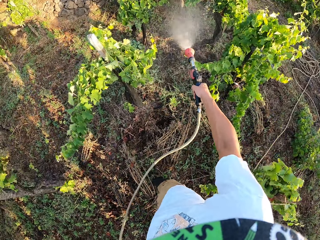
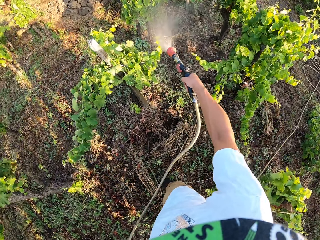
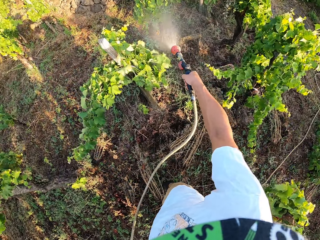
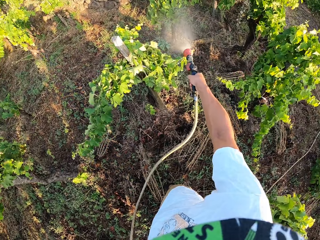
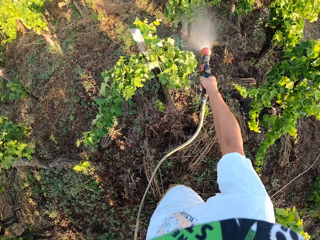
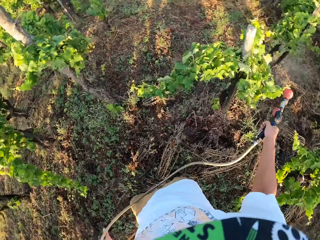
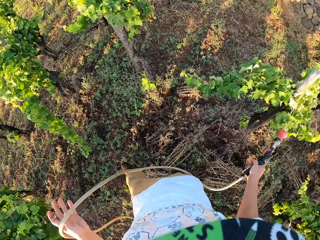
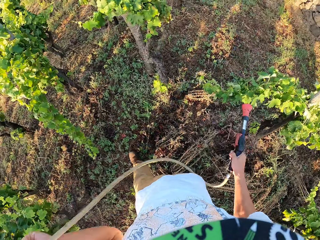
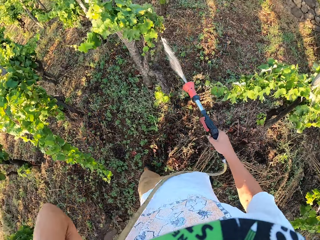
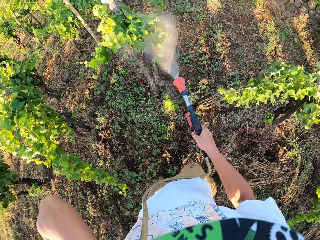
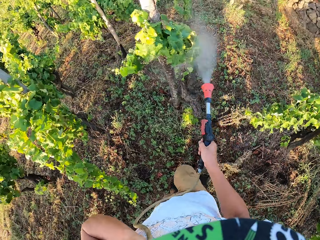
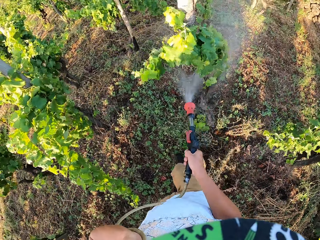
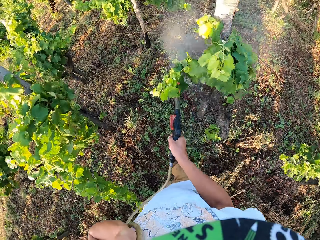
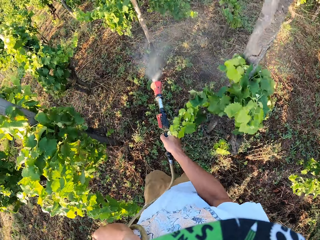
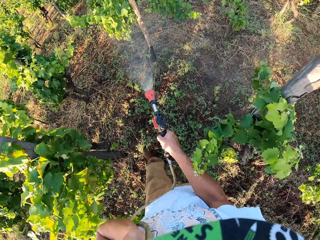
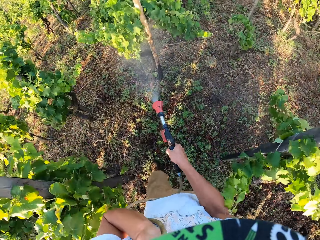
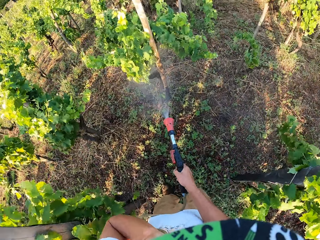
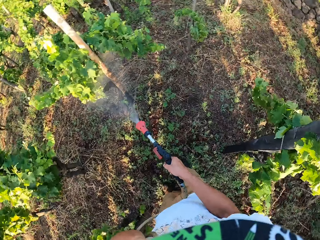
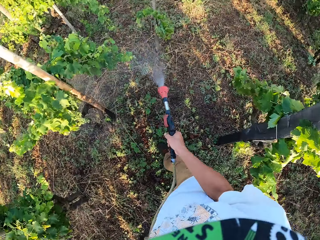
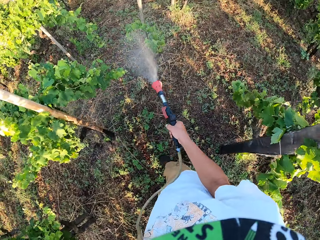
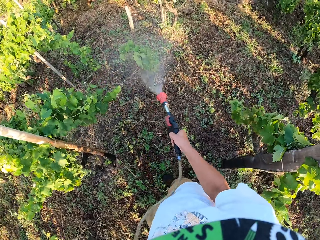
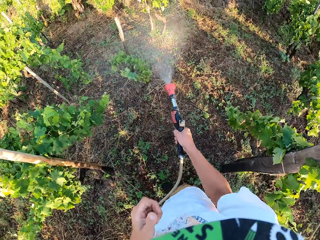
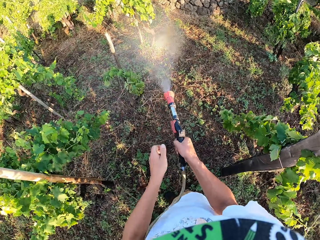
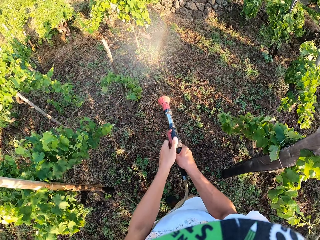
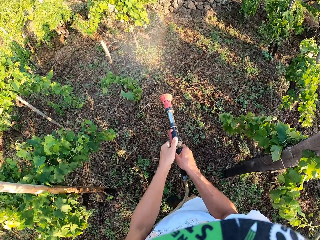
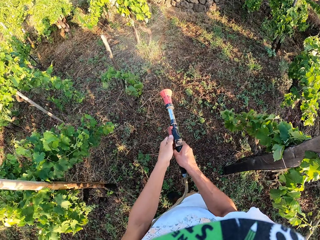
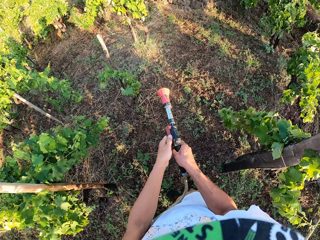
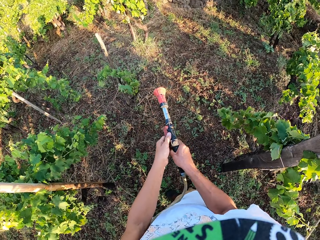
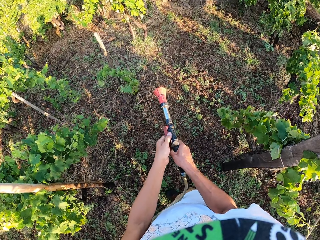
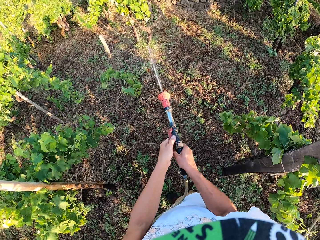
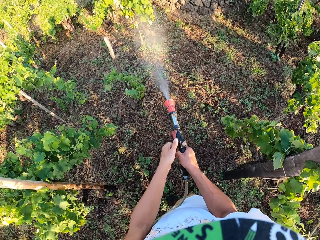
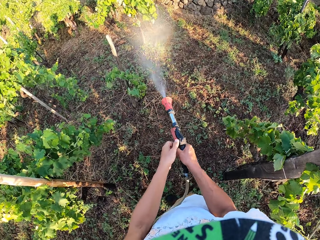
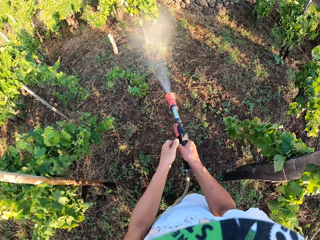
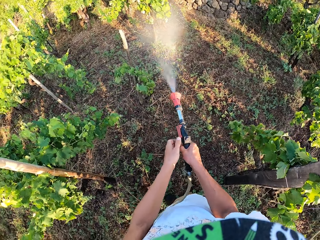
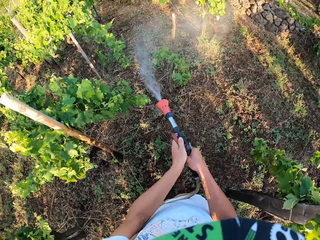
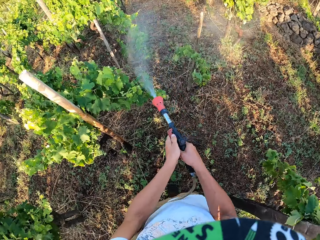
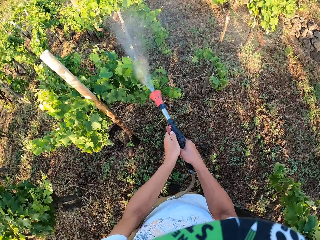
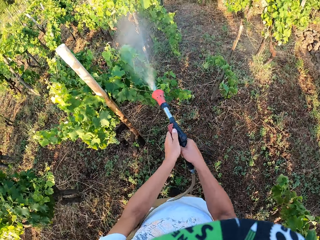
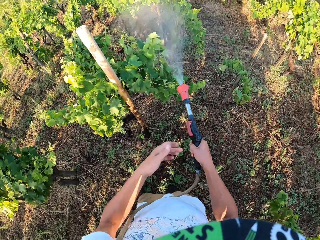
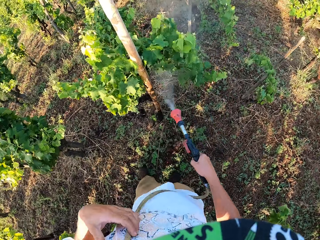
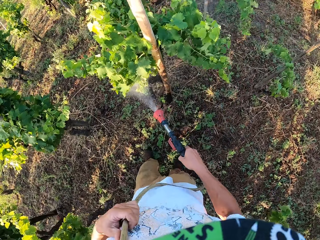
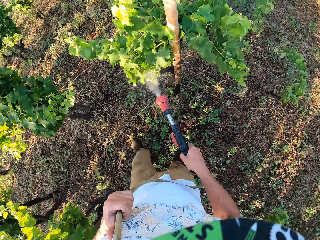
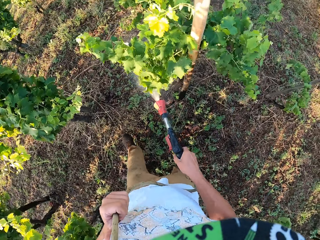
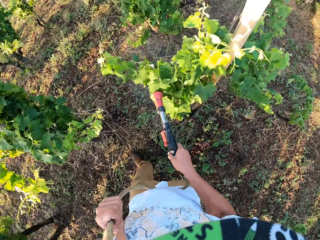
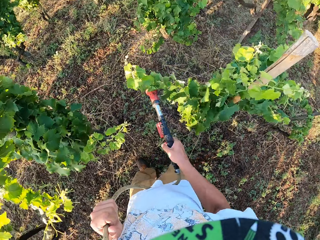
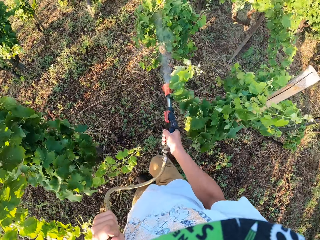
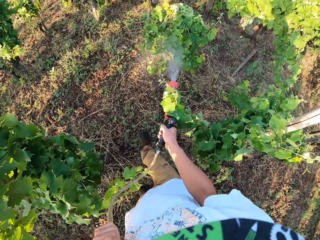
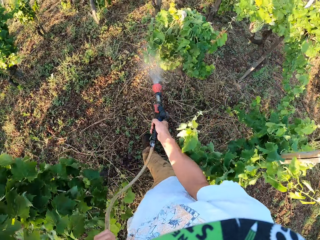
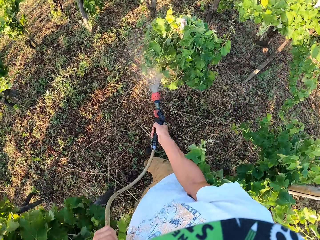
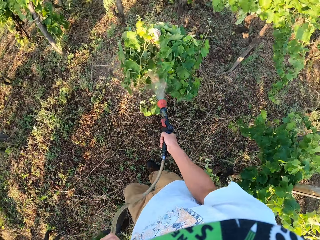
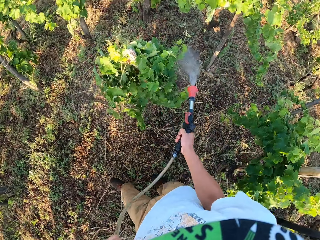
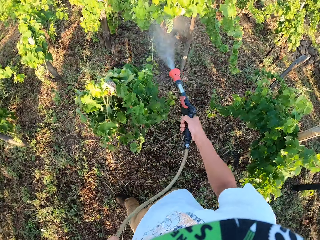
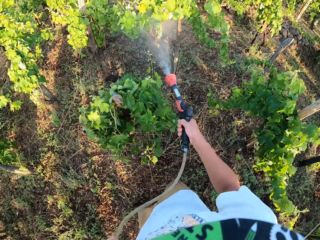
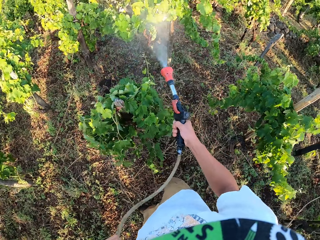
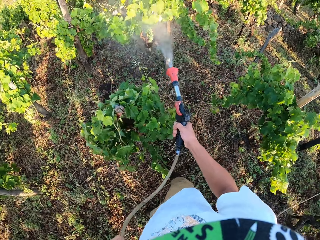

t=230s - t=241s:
The camera wearer stops walking. He stops watering the plants. He continues walking. He puts the garden hose over his body. He continues watering the plants. He stops walking. He places his left hand where his right hand is on the garden hose. He stops watering the plants. He holds the washer gun with both hands. He continues watering the plants. He moves his left hand back to the other part of the garden hose. He holds the garden hose with one hand. He continues walking. He stops spraying the plants and sprays the plants.

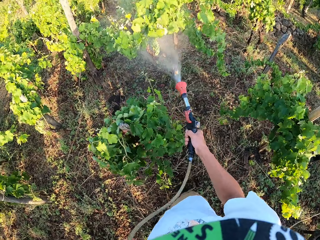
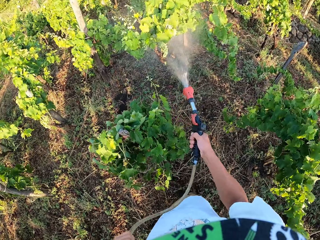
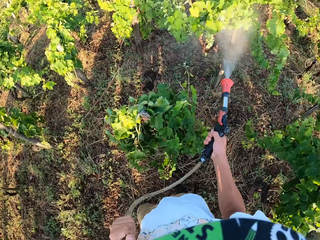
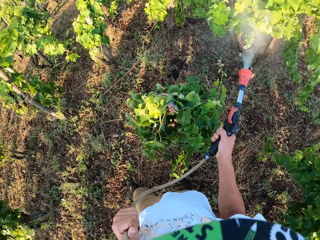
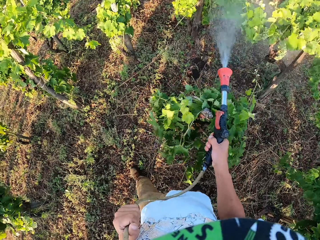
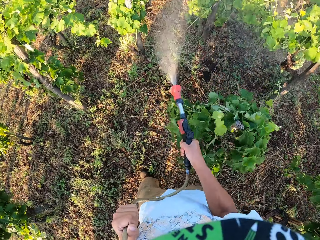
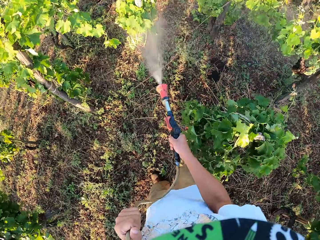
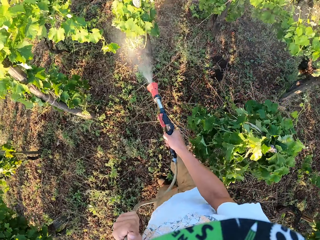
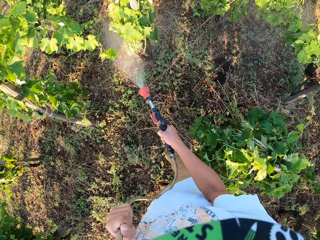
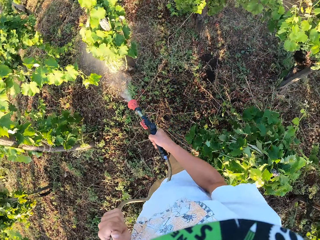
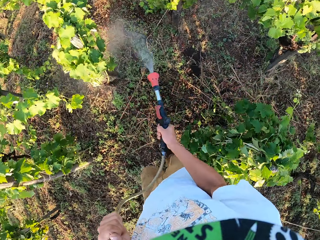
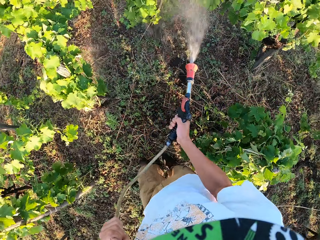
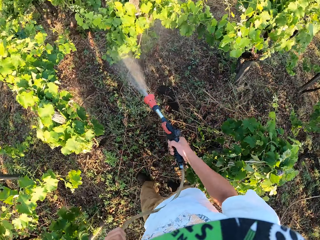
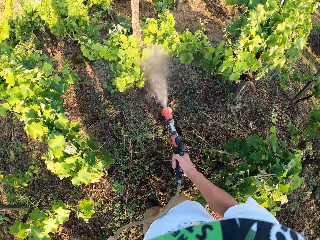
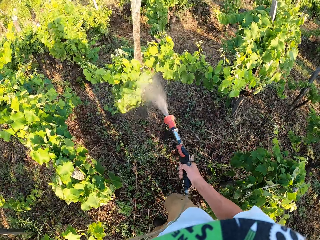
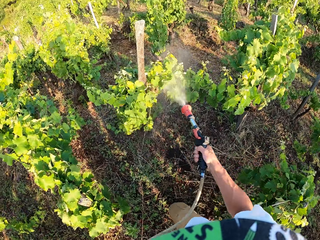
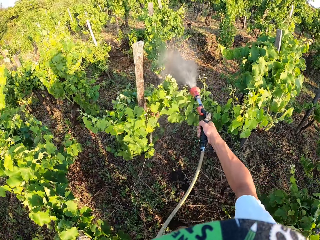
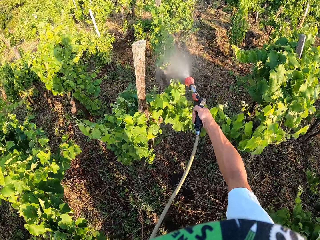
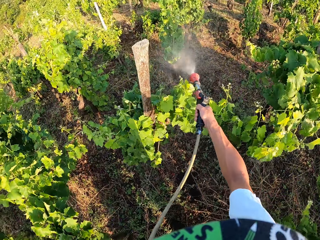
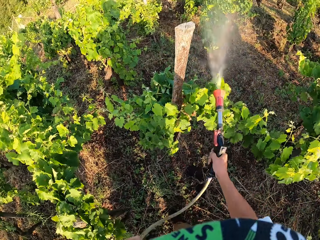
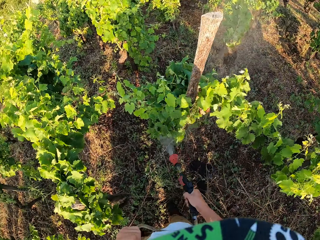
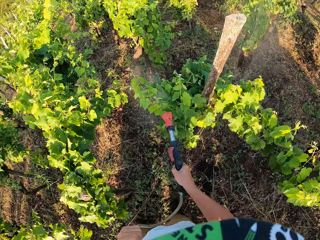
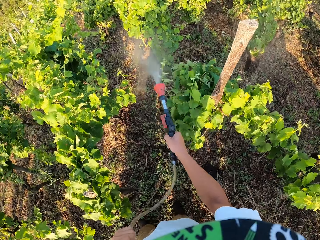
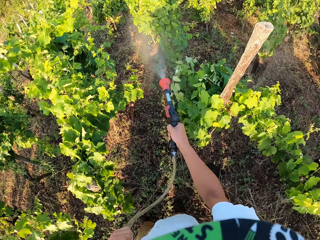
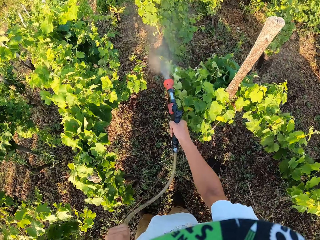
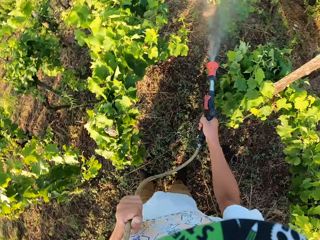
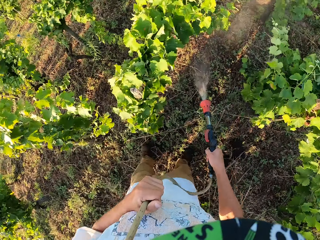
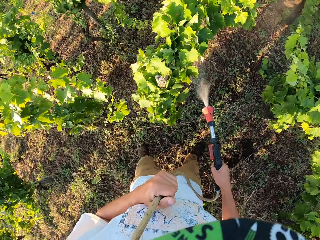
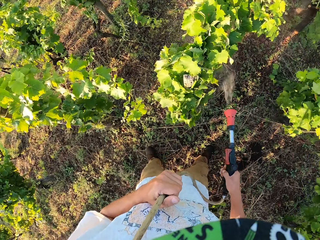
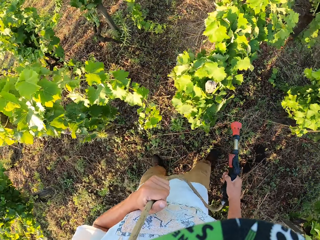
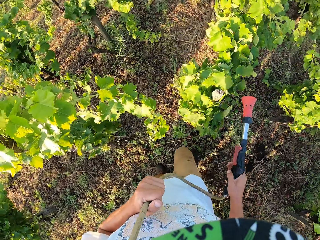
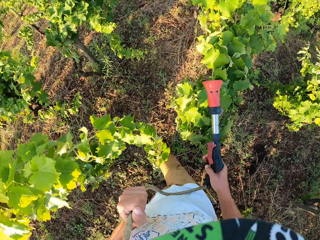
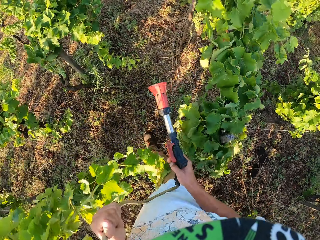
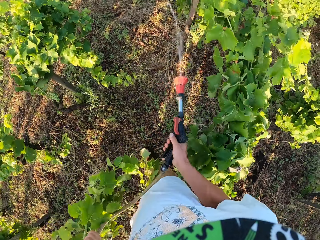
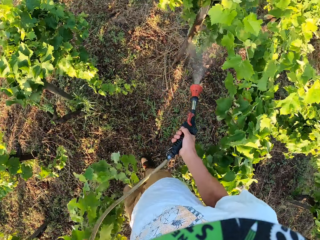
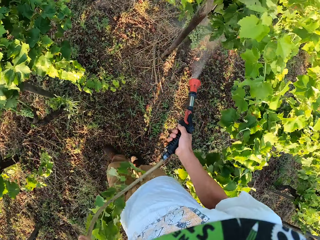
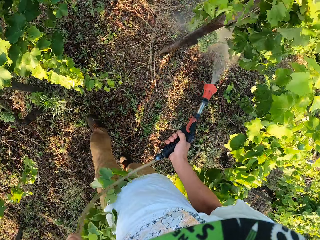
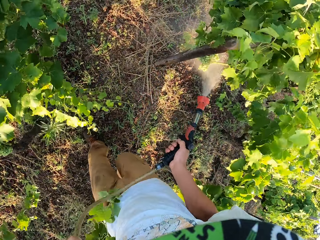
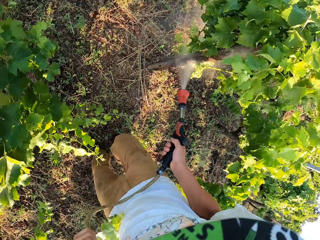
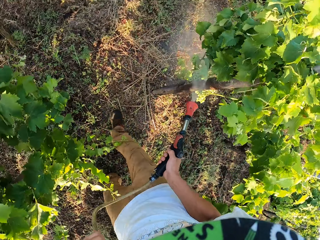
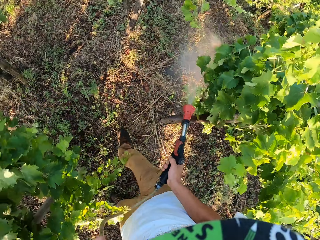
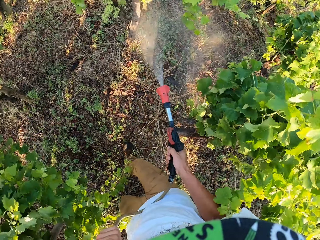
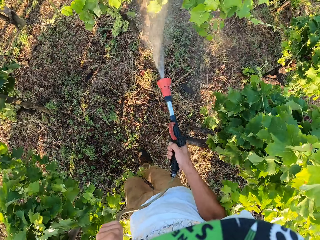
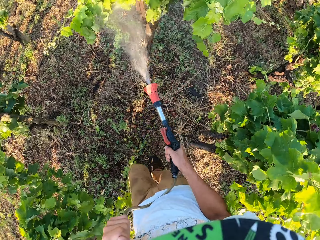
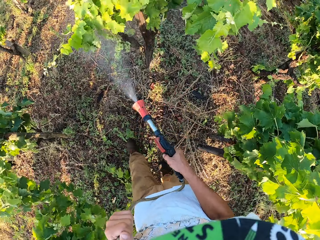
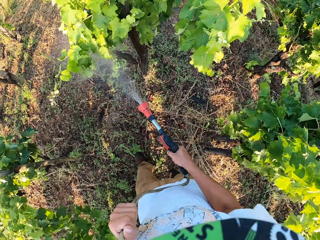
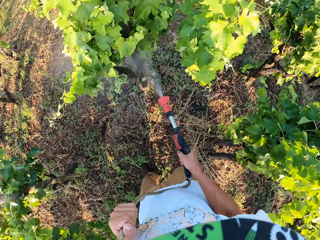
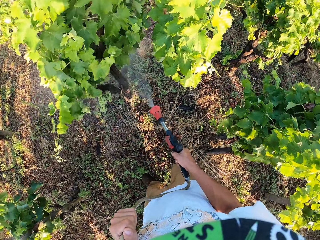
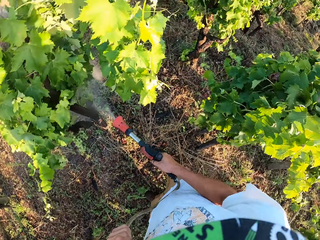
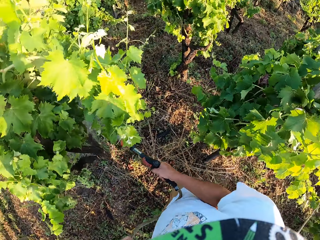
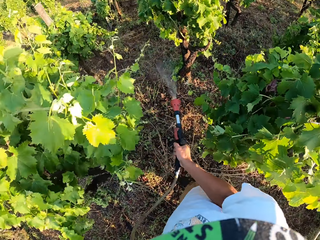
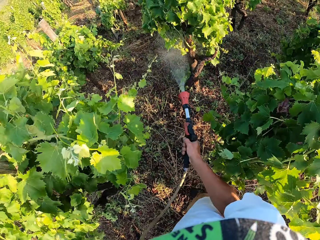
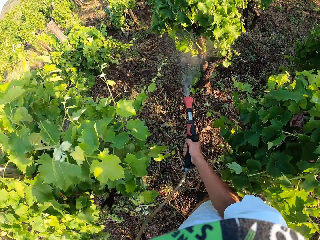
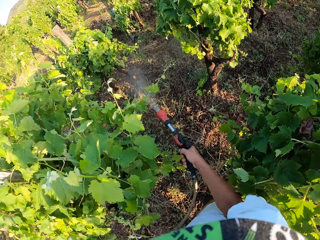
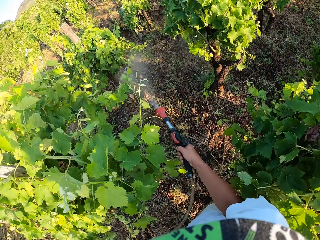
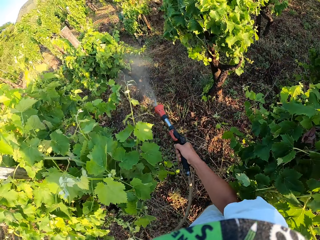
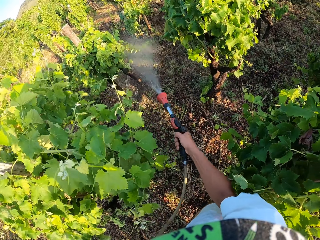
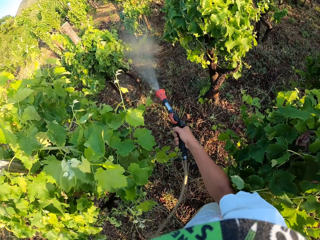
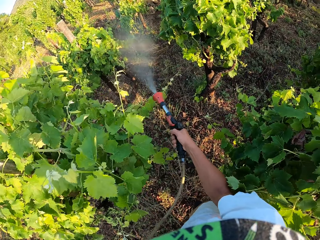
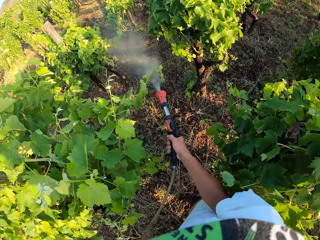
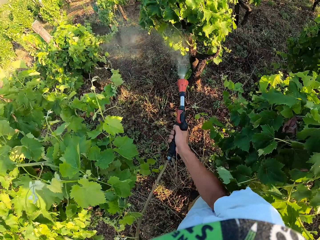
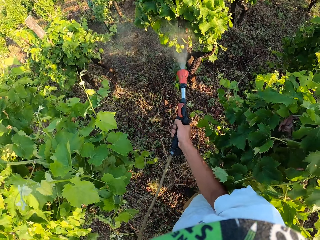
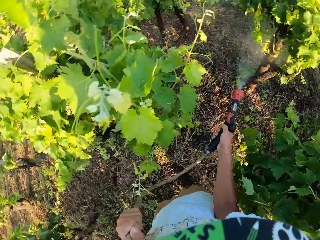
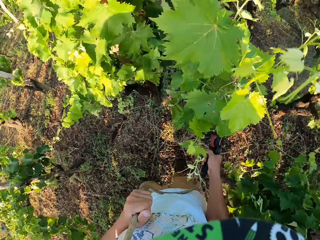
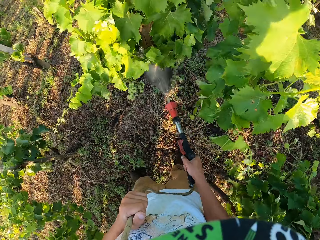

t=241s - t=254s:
The camera wearer stops walking. They continue walking. They stop walking. They stop watering the plants. They continue walking. They continue watering the plants. They stop walking.
